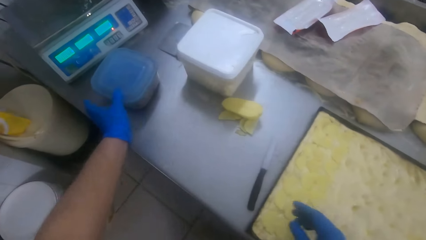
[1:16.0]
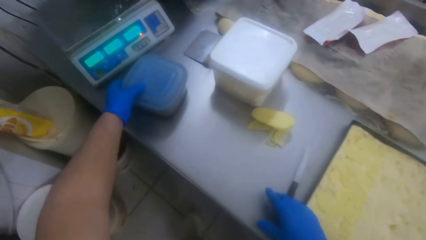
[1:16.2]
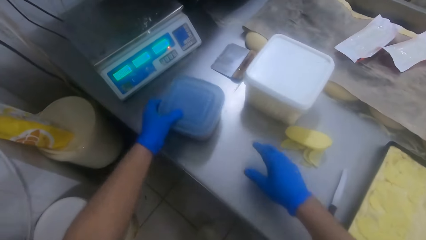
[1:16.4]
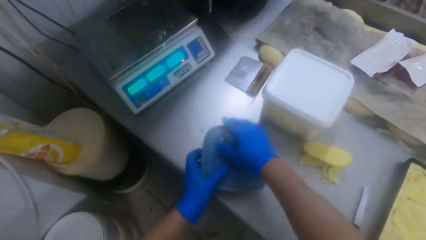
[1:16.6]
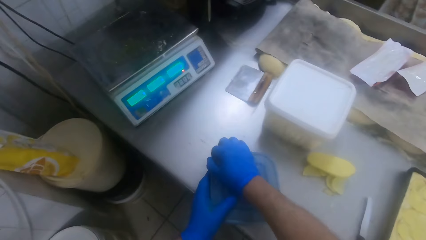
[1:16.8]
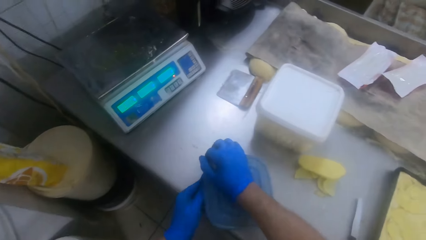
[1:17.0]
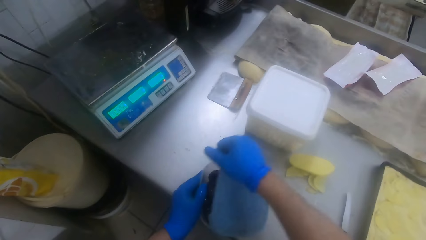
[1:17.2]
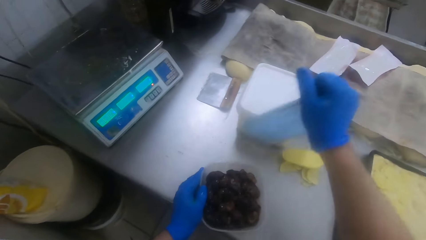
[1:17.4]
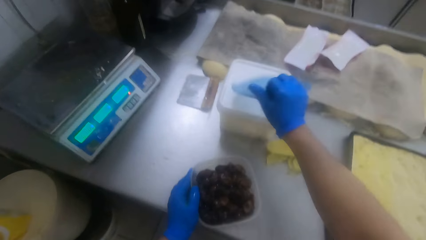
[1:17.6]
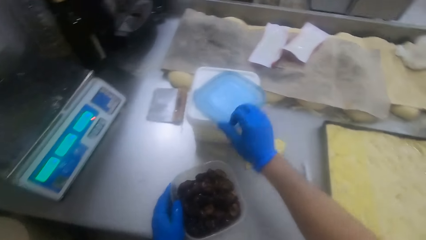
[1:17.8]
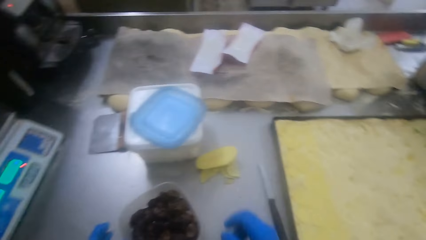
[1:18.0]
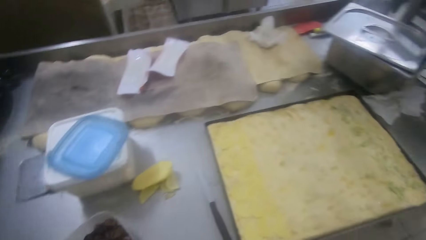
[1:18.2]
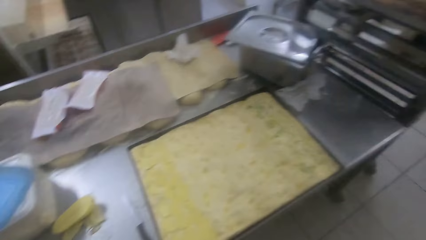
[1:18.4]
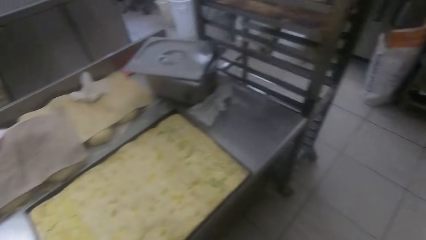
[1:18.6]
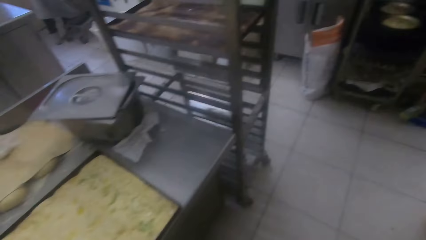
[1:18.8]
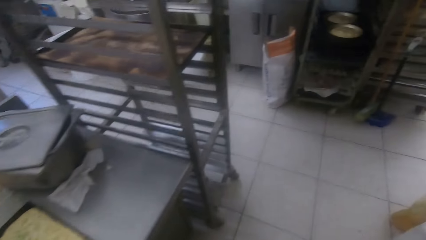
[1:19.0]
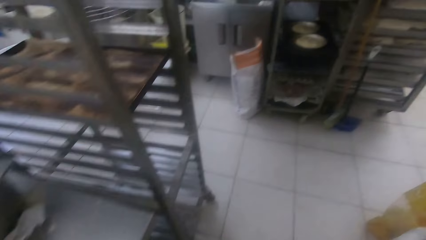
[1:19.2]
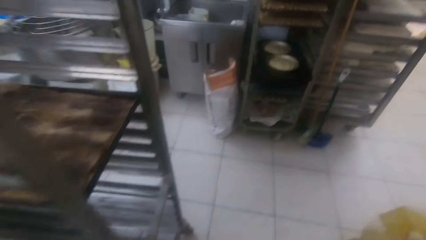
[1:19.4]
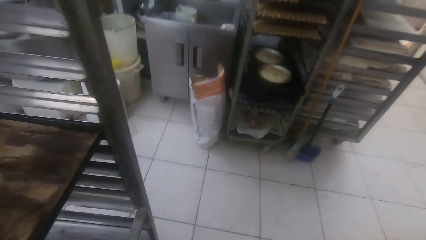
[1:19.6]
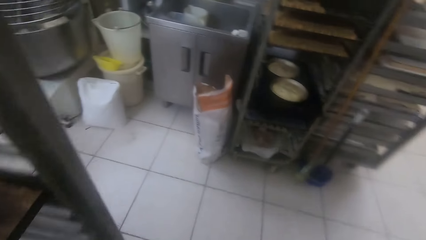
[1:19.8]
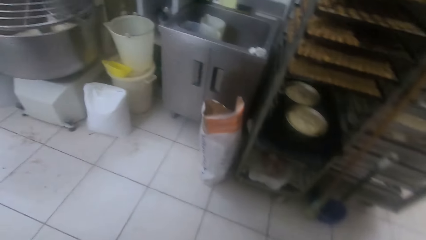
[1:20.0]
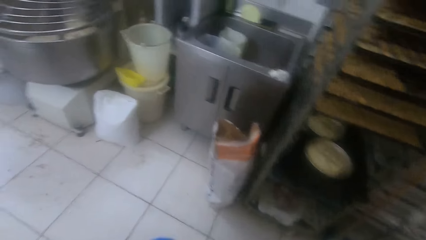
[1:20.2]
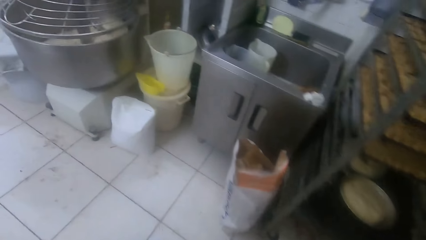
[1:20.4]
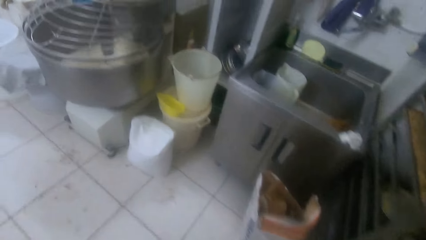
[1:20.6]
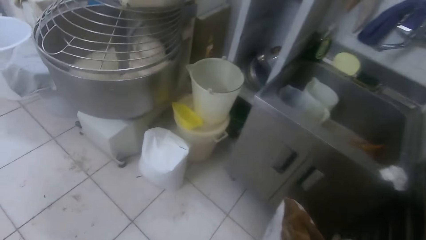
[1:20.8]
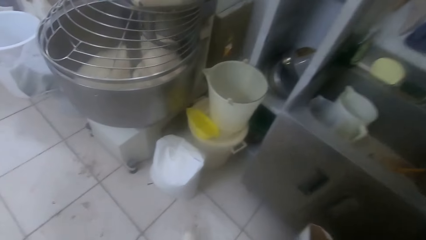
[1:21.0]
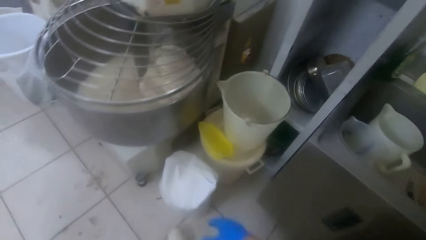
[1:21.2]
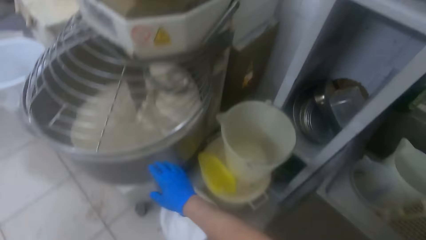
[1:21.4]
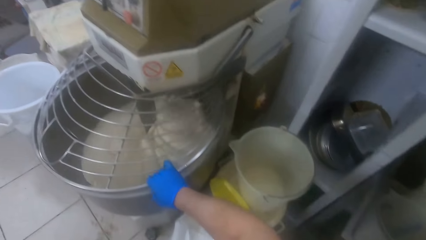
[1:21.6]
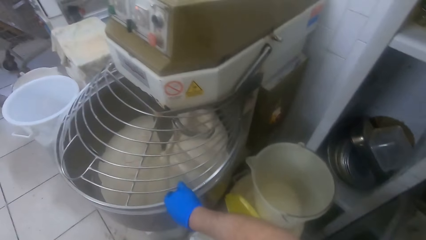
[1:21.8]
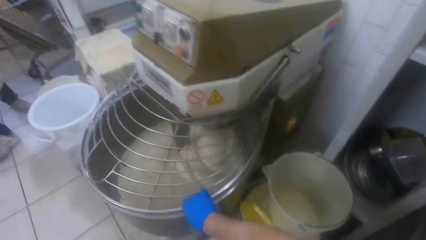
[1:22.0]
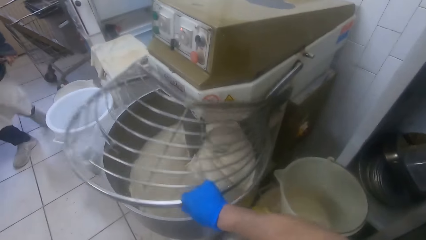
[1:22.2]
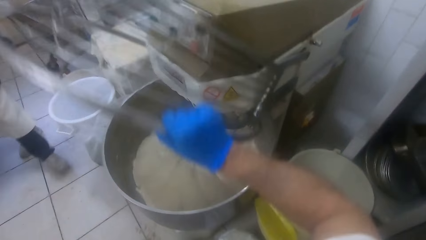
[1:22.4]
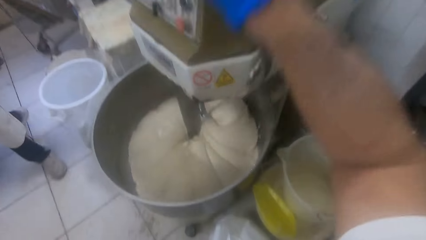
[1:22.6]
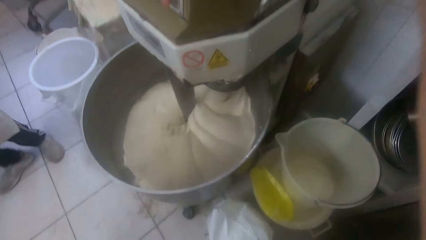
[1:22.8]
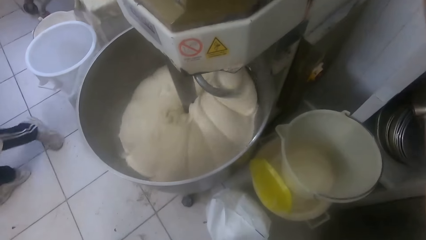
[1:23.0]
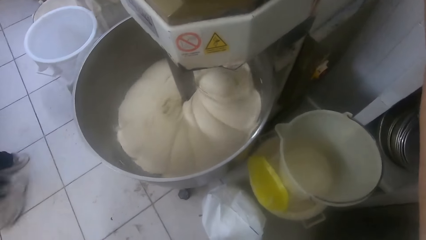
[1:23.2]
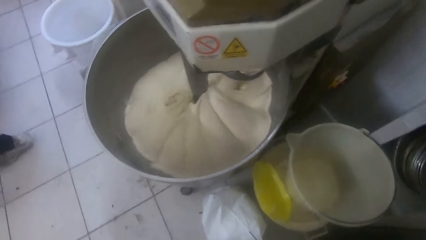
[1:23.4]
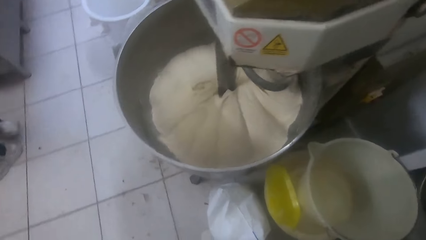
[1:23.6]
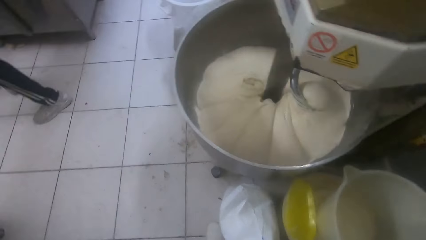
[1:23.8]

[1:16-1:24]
The camera wearer picks up the dish or plastic container. He shifts the plastic container on the slab with his left hand. He opens the plastic container. He drops the cover of the plastic container on a white plastic container on the slab. He walks away from the slab, around the kitchen. He opens a mixer with his right hand.

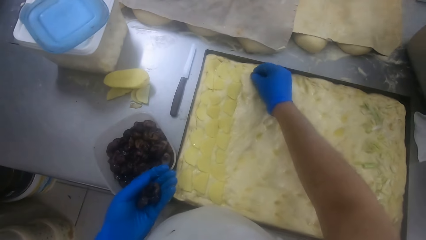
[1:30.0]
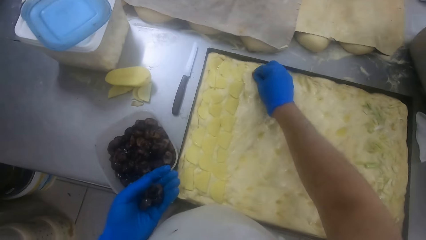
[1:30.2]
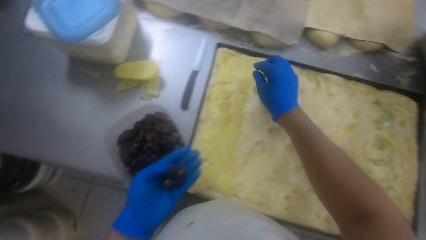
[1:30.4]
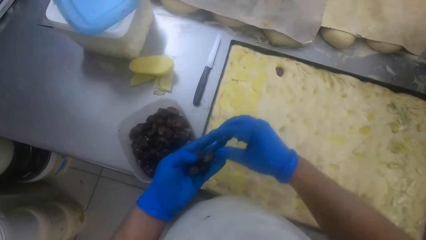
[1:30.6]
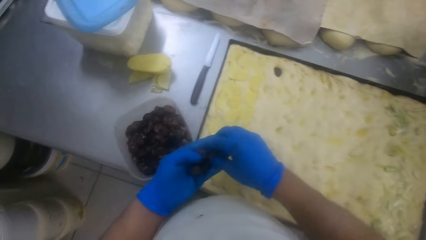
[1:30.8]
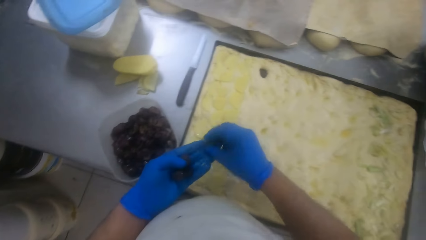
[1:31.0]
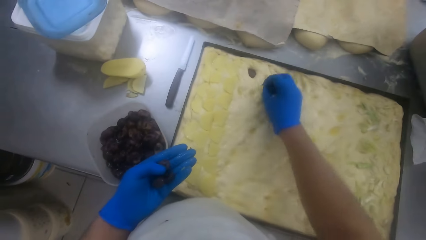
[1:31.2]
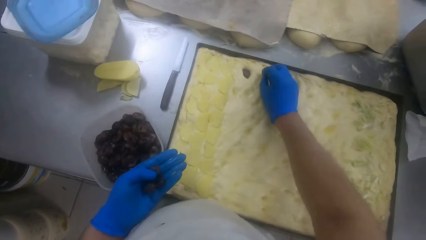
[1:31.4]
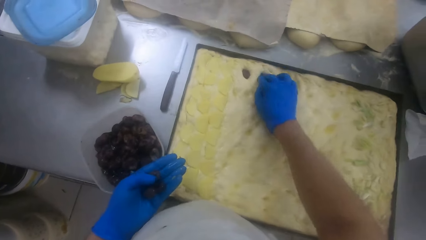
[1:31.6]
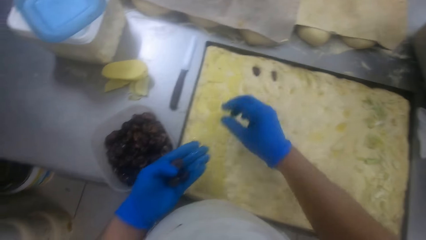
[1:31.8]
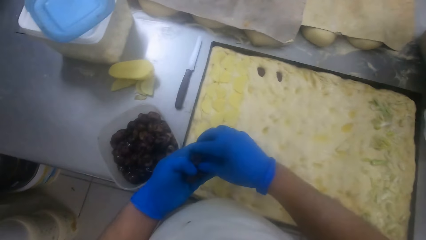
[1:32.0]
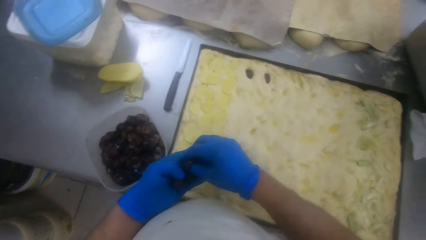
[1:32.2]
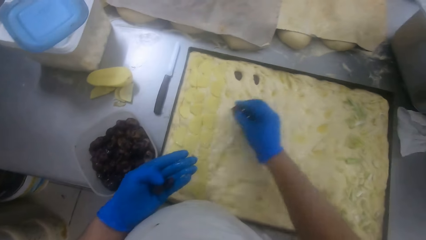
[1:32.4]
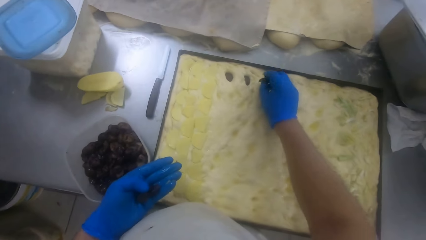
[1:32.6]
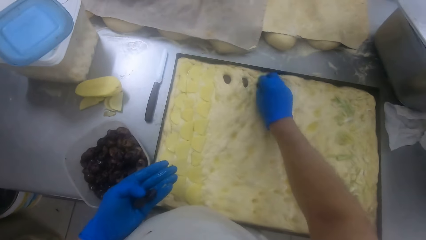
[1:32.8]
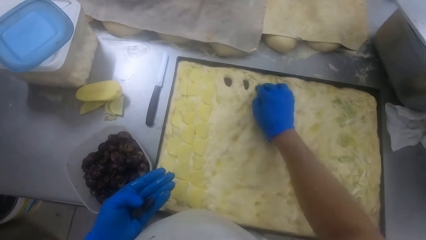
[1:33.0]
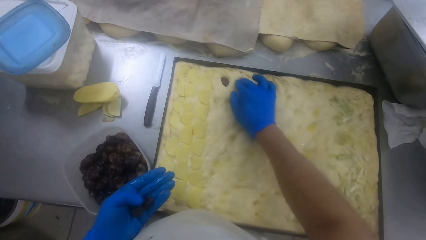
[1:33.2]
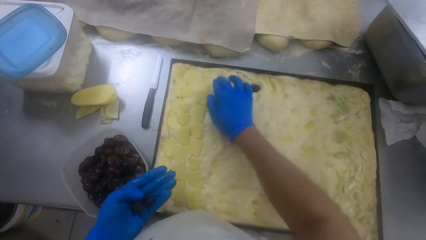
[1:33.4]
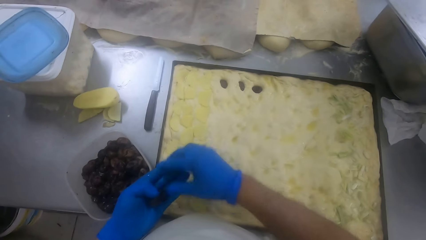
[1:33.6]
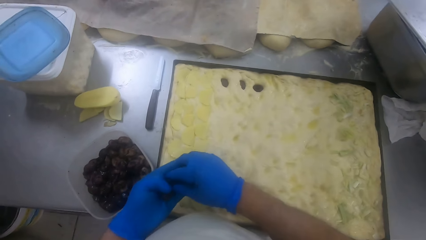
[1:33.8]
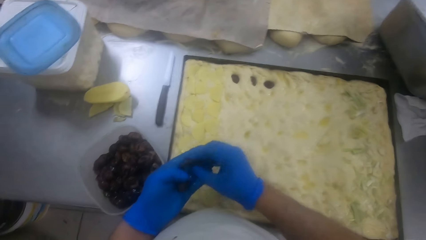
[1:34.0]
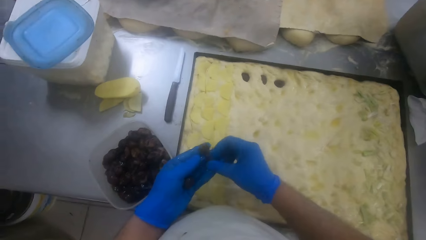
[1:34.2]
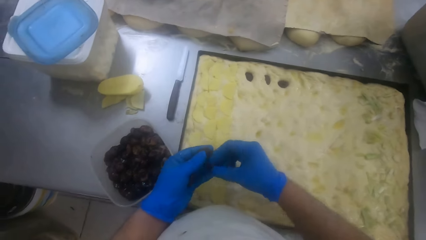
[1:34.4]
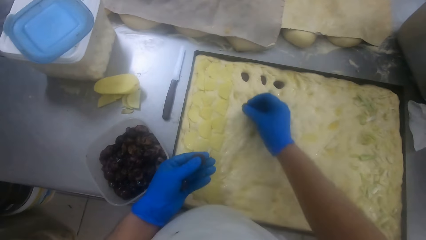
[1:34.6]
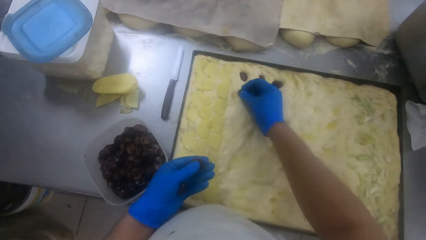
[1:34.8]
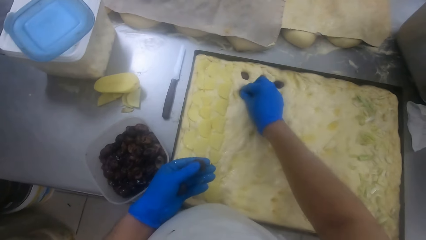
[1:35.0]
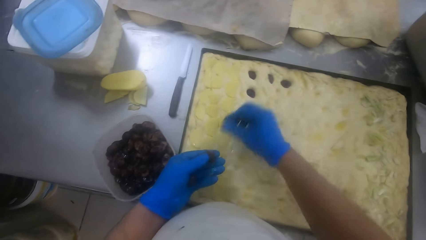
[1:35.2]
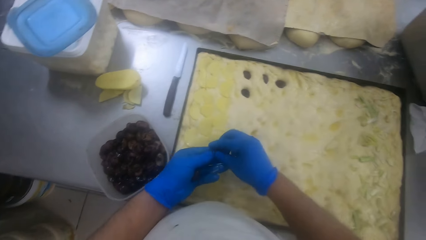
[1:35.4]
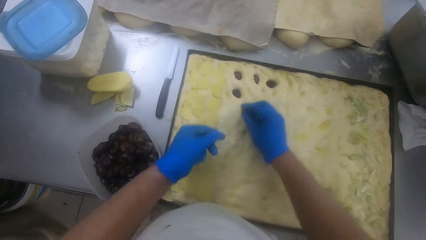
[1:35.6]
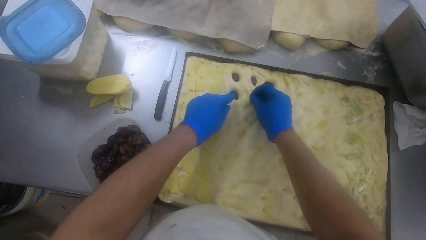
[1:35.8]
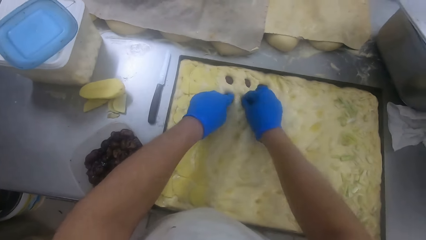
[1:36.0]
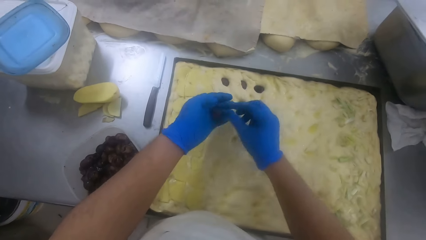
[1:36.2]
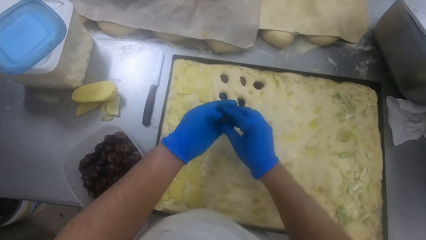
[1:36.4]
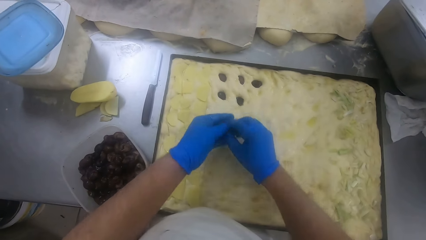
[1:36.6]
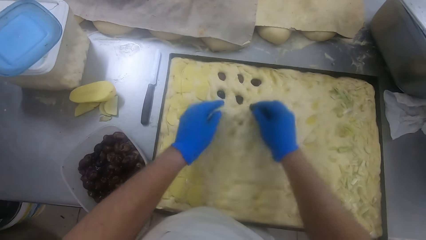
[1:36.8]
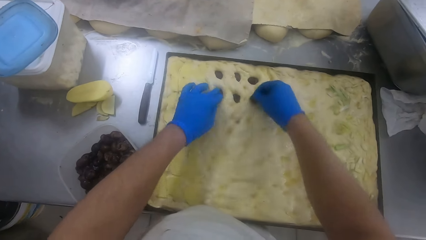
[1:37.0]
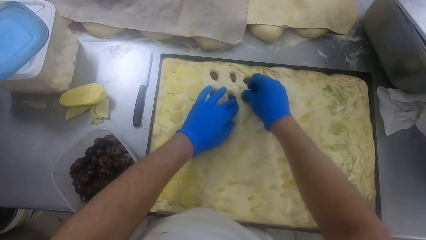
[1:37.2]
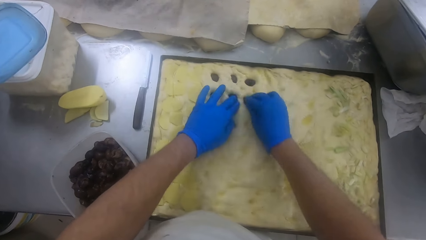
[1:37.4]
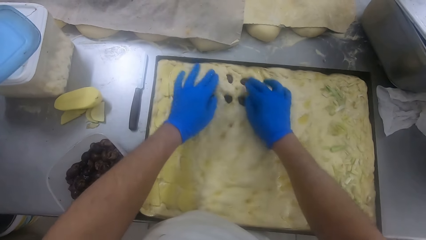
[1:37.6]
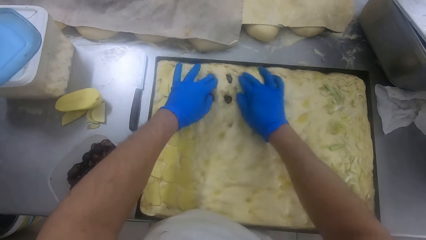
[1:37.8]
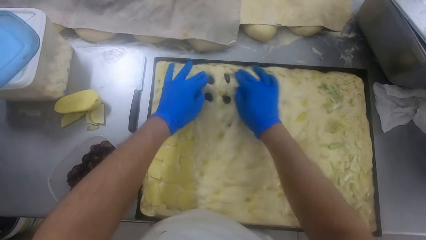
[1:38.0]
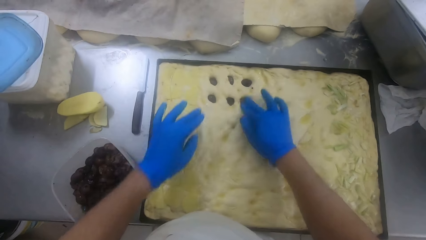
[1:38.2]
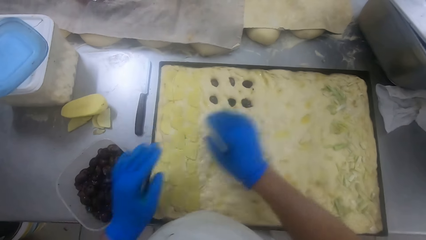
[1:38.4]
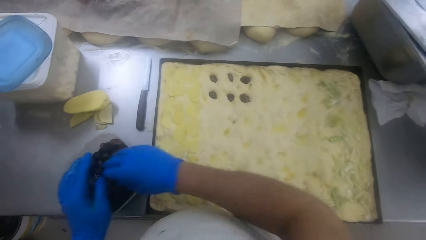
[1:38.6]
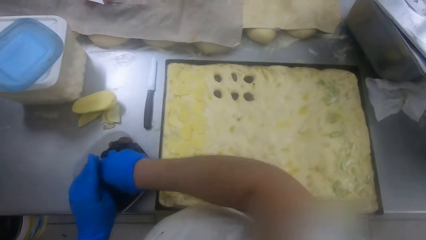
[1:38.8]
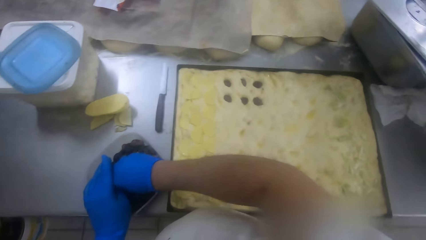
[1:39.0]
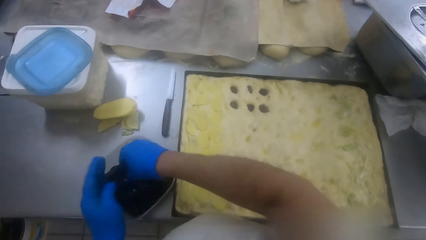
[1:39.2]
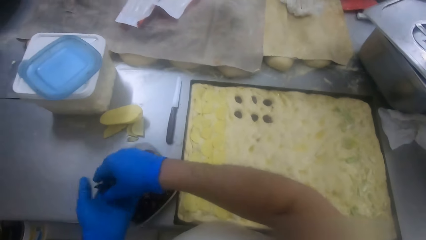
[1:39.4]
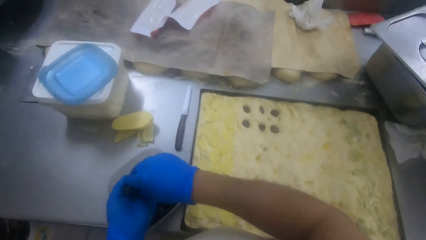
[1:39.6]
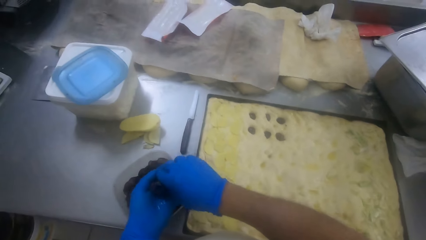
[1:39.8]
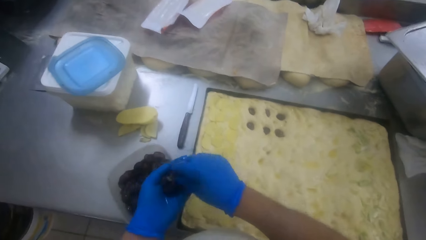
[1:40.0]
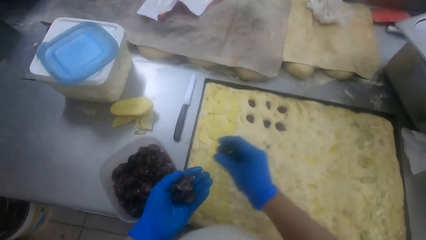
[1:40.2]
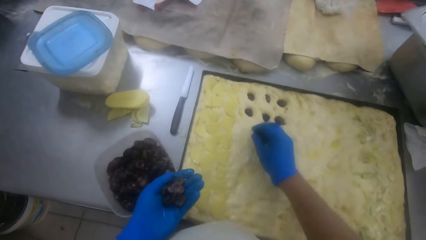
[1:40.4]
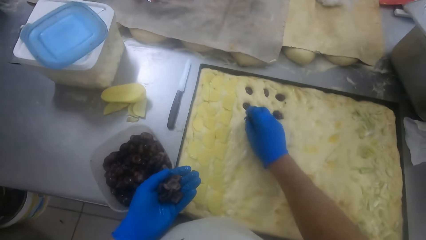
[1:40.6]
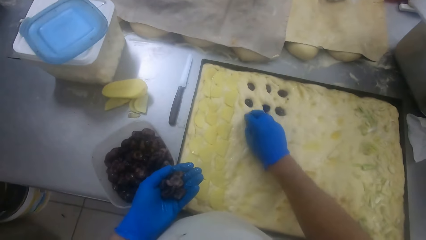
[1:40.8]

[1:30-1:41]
The camera wearer drops the dried fruits on the dough on the pan. He picks out some dried fruit from the plastic container with his right hand. He drops some dried fruits in his left hand. He puts something in the dough.
